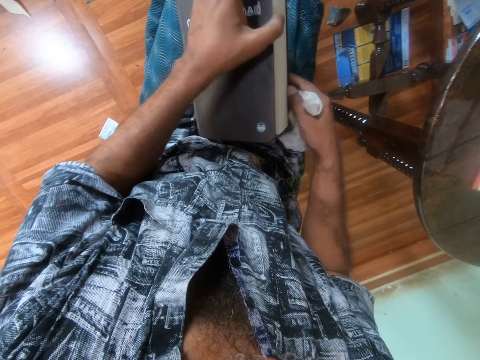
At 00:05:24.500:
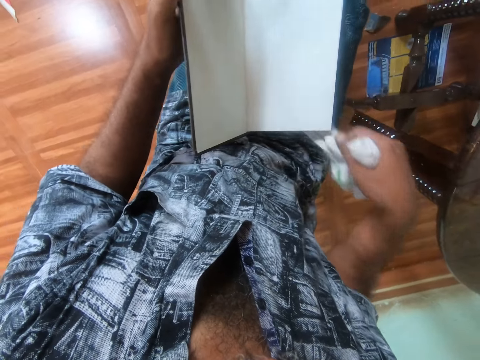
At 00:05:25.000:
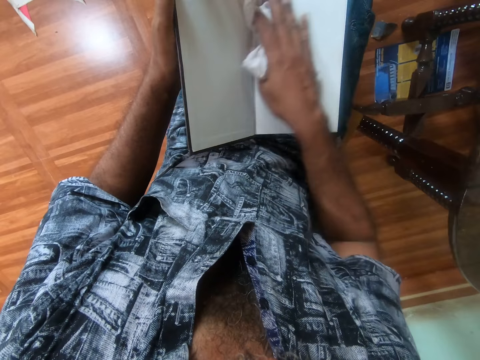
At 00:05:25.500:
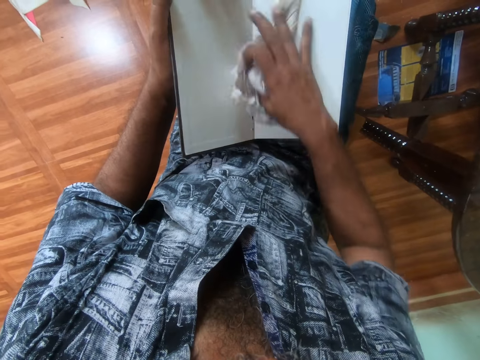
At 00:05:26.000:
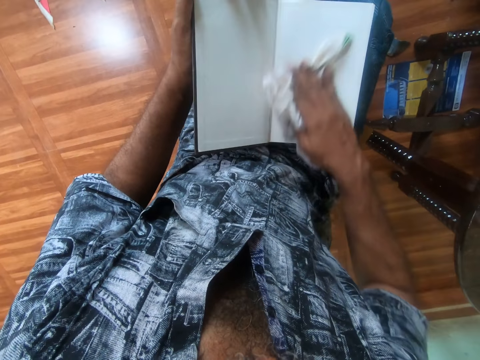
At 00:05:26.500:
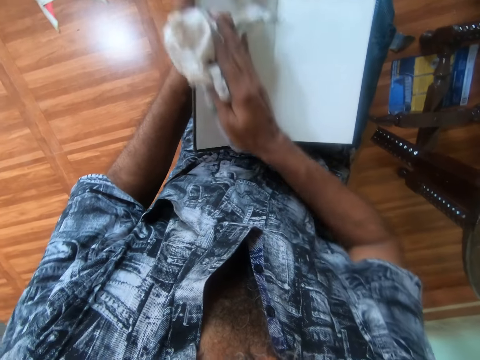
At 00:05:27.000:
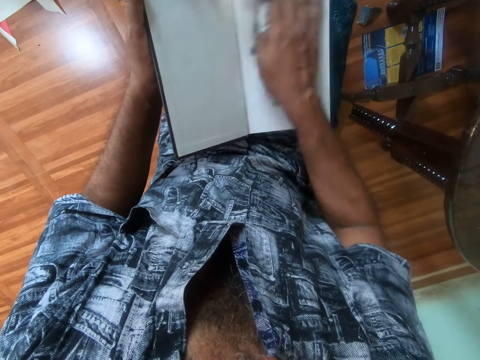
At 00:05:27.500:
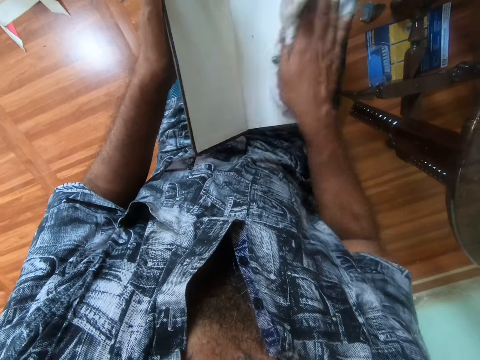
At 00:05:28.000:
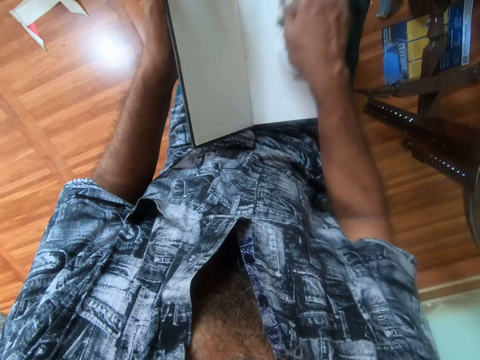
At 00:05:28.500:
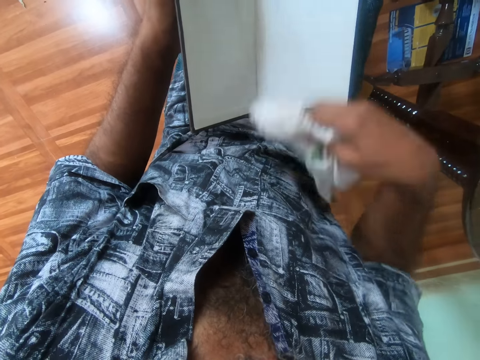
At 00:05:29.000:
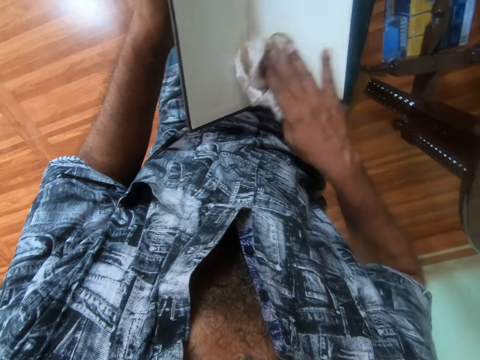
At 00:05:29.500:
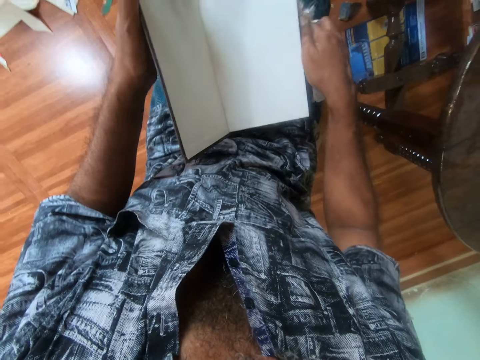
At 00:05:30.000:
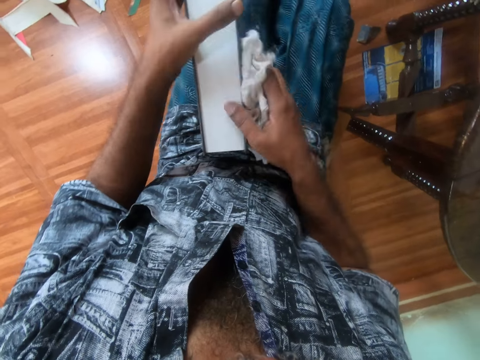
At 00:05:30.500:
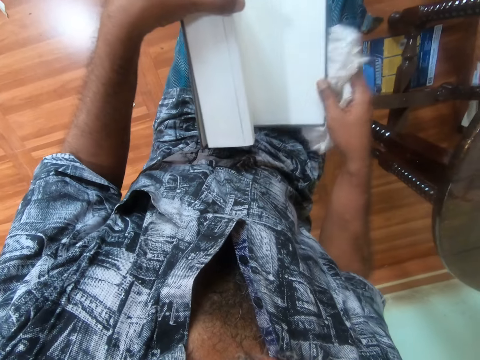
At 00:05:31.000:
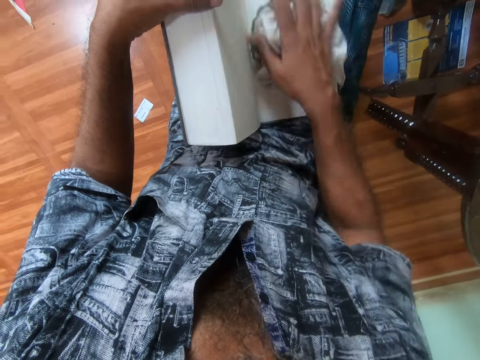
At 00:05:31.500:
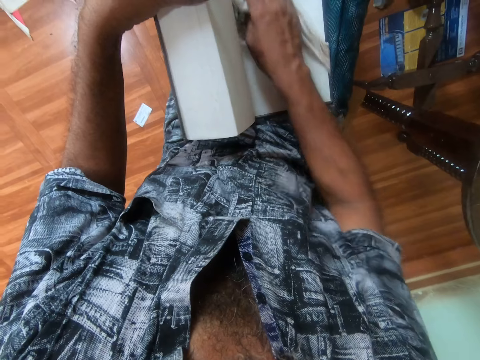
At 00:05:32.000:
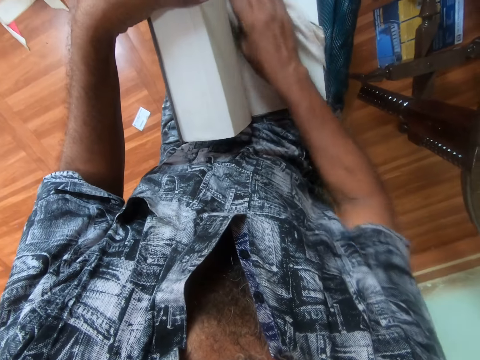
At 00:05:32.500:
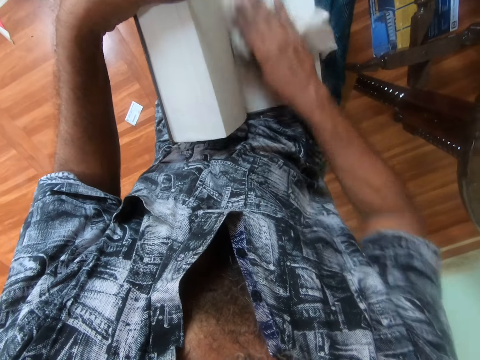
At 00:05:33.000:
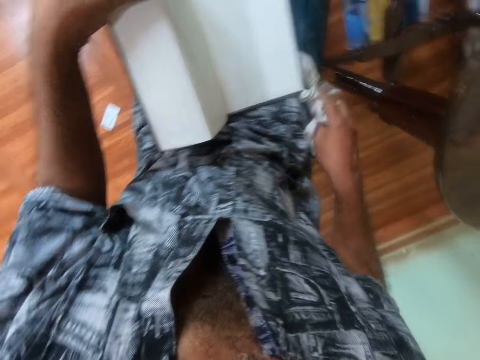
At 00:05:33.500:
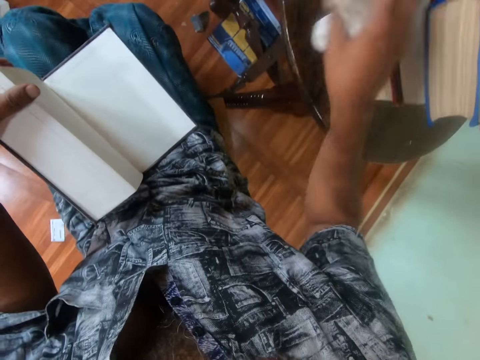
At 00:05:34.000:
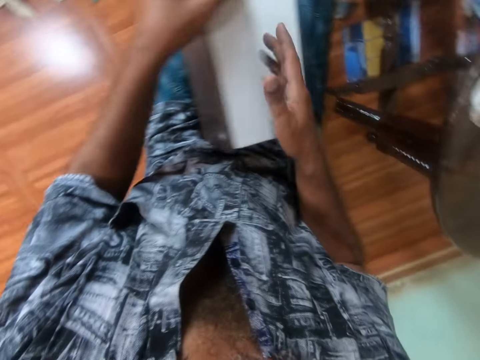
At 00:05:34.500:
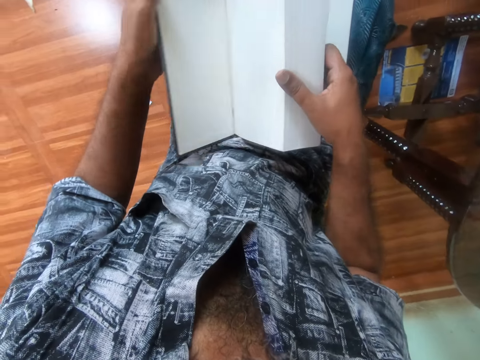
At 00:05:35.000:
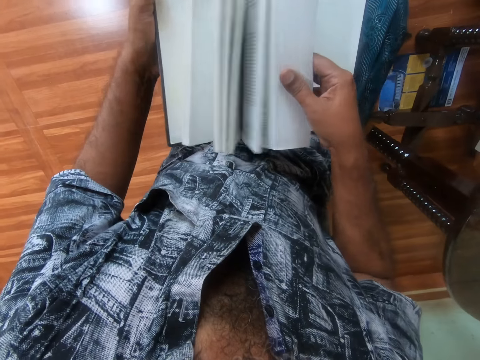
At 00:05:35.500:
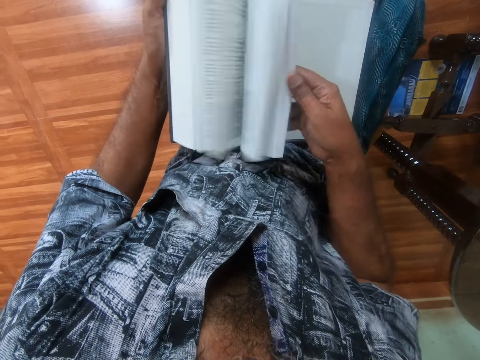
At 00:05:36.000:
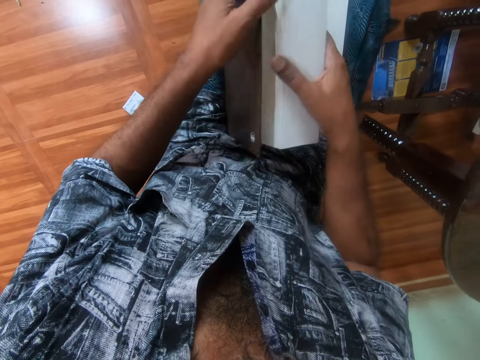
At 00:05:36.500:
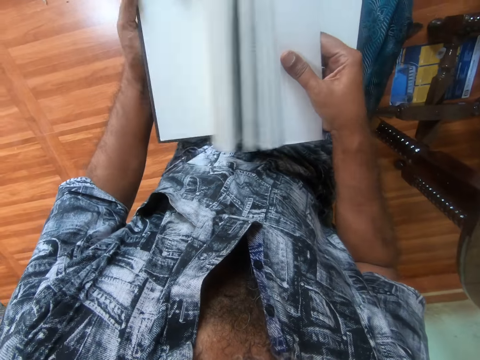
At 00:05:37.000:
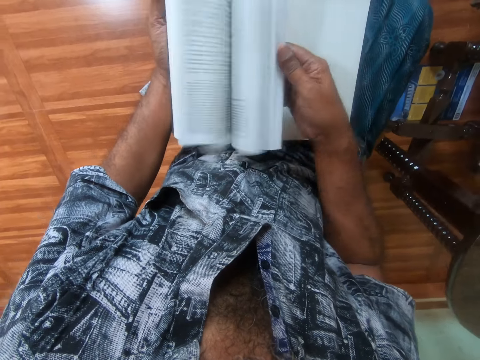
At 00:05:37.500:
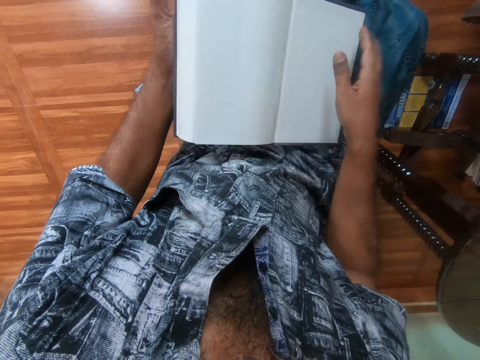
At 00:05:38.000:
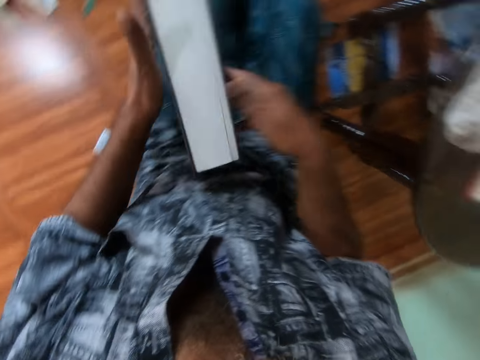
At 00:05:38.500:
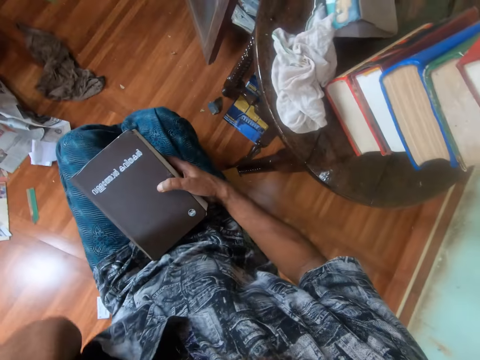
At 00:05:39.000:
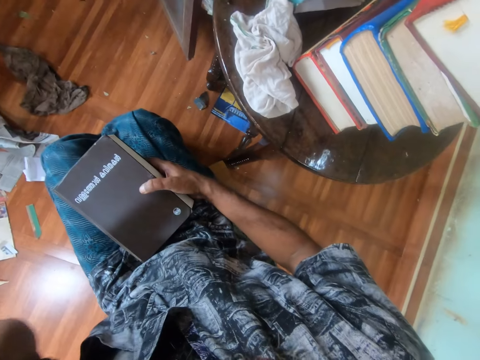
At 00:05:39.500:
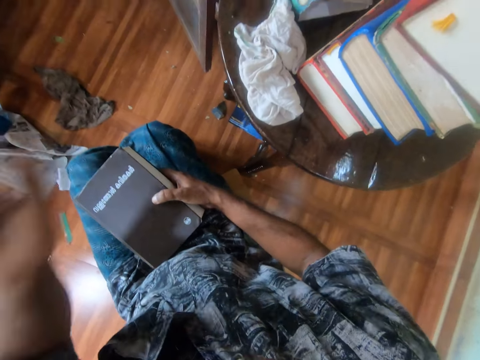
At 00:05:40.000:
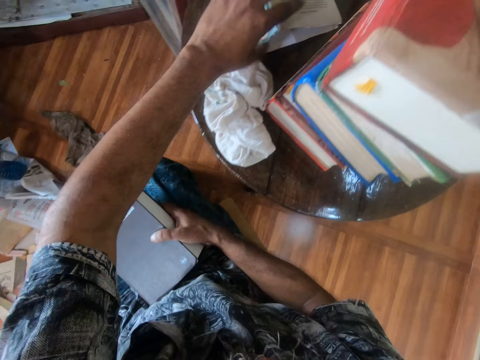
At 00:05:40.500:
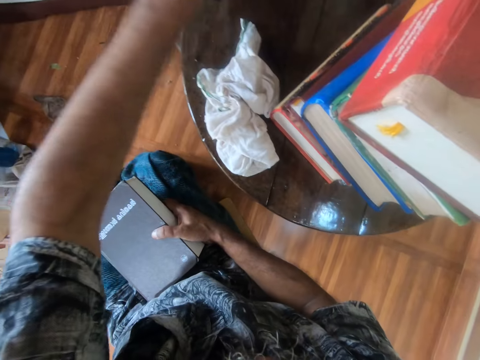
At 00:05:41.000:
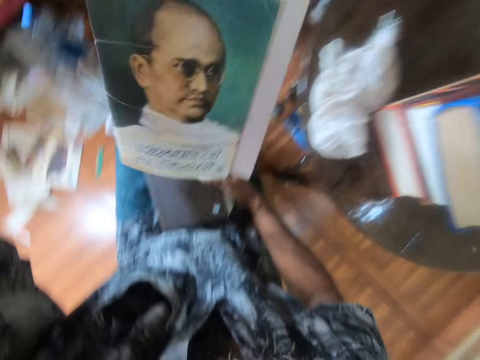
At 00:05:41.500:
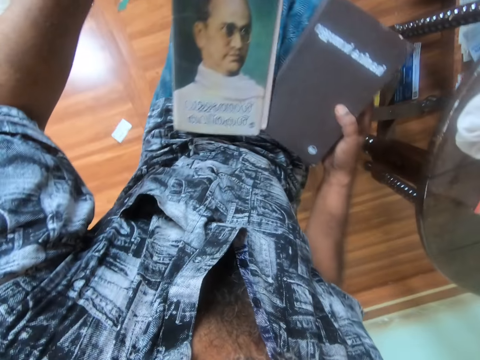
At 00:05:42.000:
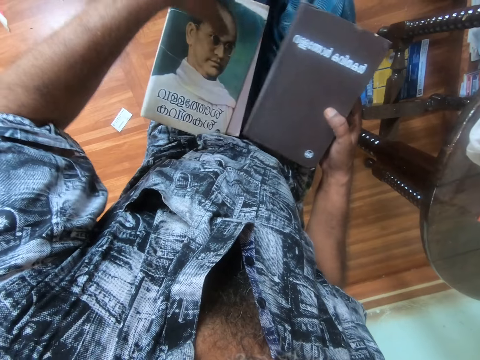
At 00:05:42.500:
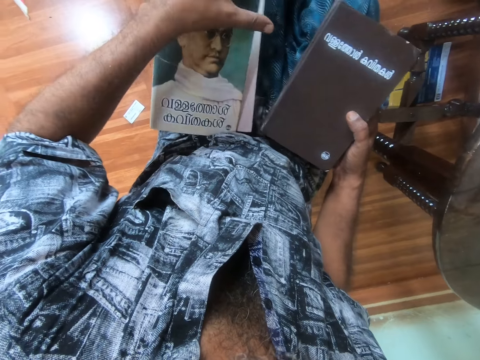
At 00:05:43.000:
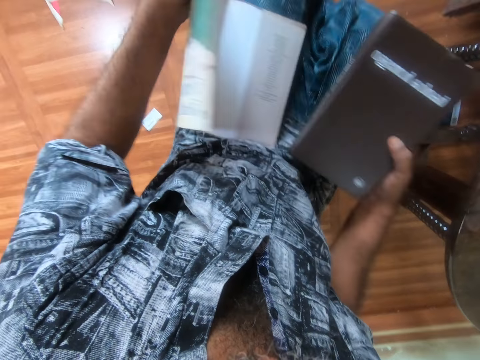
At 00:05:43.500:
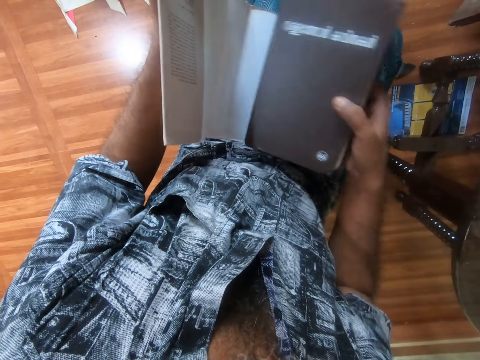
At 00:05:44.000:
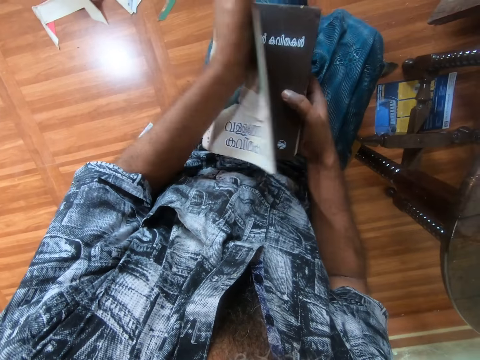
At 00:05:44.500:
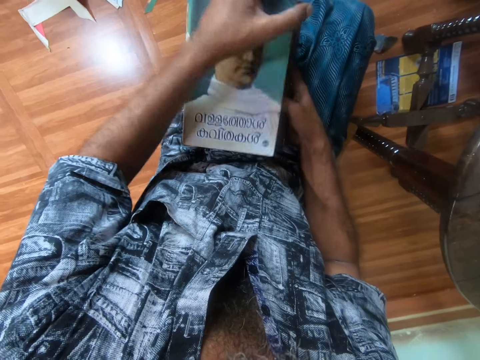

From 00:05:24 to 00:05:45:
The camera wearer opens the cover page of the book on his laps with his left hand. He wipes the book on his laps with the napkin in his right hand. He closes the book on his laps with both hands. He opens the back cover page of the book on his laps with his right hand. He wipes the book on his laps with the napkin in his right hand. He places the napkin on the table with his right hand. He flips through the book on his laps with both hands. He closes the book. He raises his left hand to something. He picks the book jacket or book cover from the table with his left hand. He wraps the book with the book jacket with both hands. He puts the book cover on his laps. He opens up the book cover. He places the book between the cover.

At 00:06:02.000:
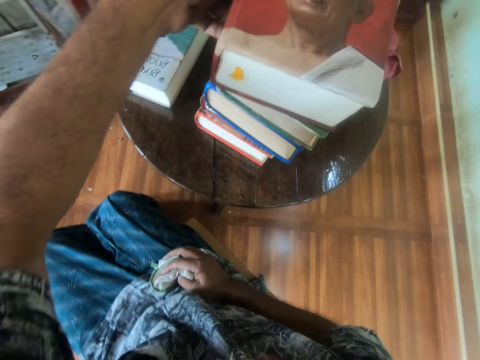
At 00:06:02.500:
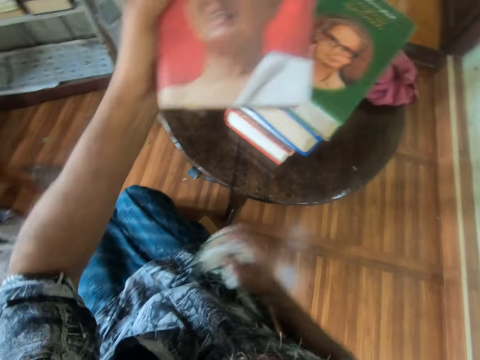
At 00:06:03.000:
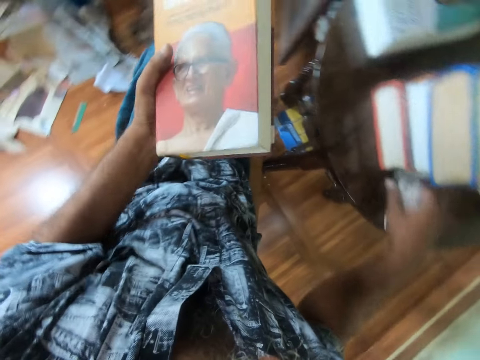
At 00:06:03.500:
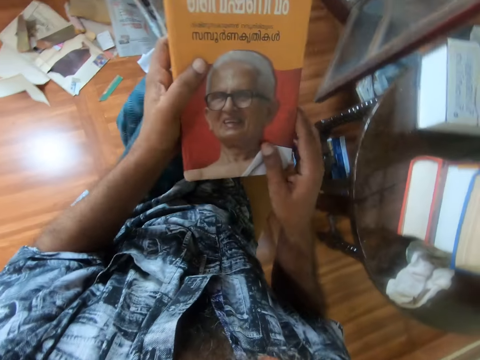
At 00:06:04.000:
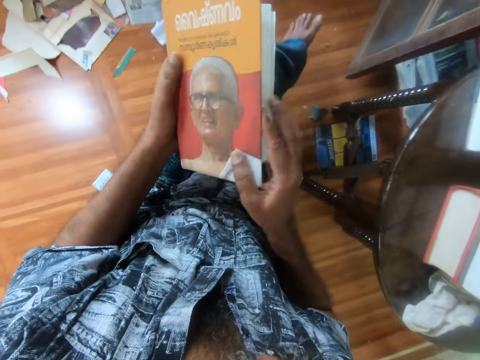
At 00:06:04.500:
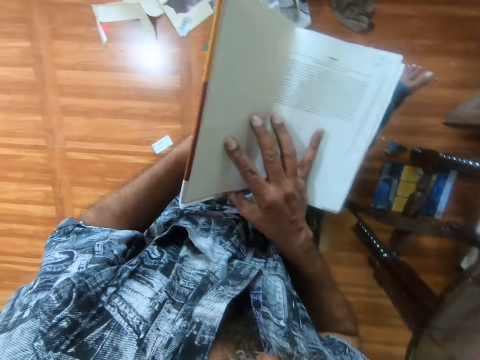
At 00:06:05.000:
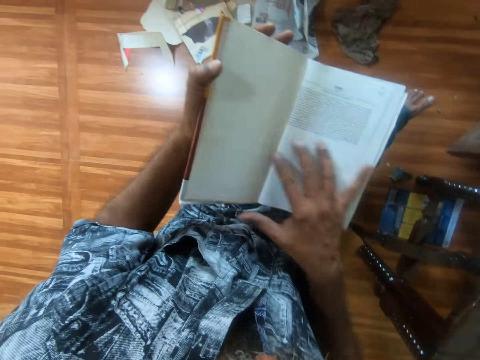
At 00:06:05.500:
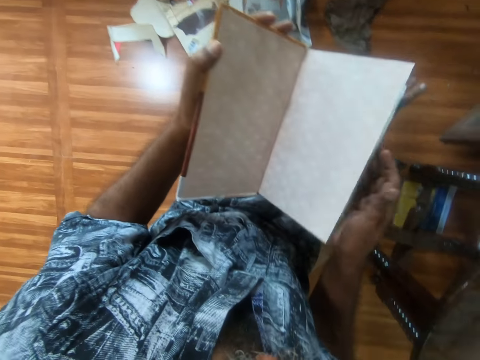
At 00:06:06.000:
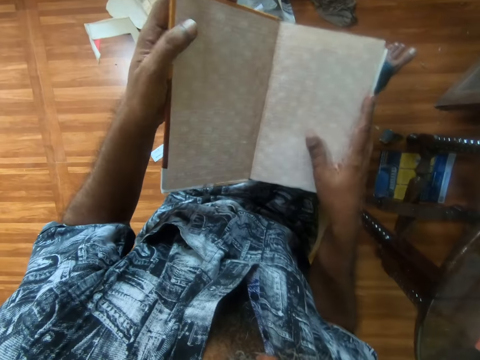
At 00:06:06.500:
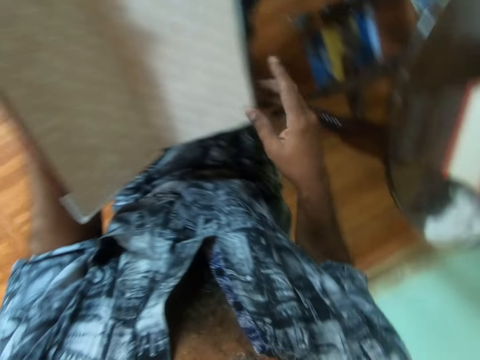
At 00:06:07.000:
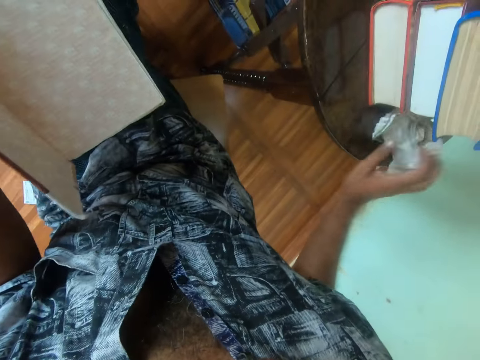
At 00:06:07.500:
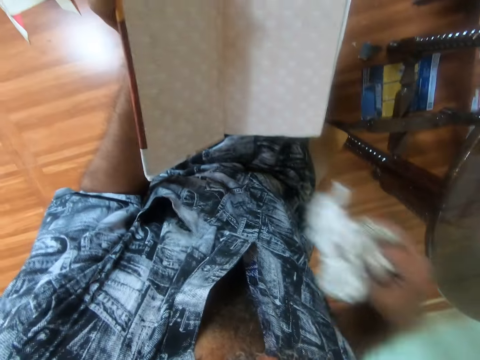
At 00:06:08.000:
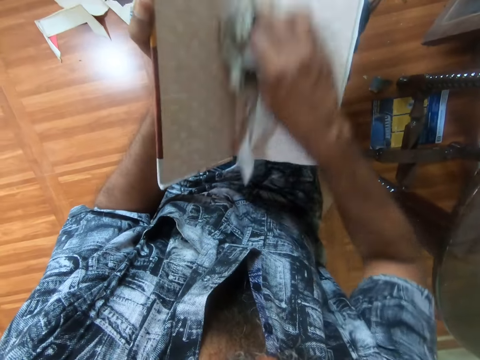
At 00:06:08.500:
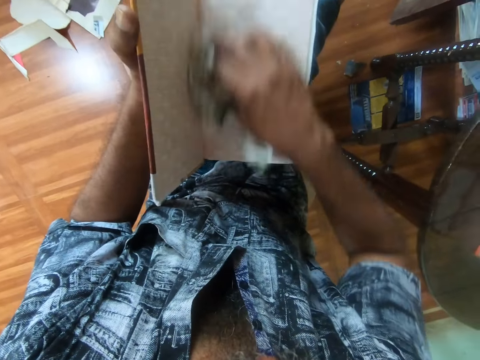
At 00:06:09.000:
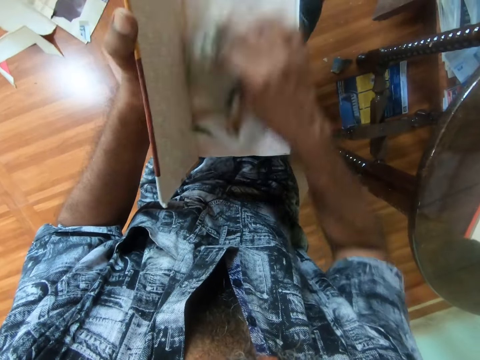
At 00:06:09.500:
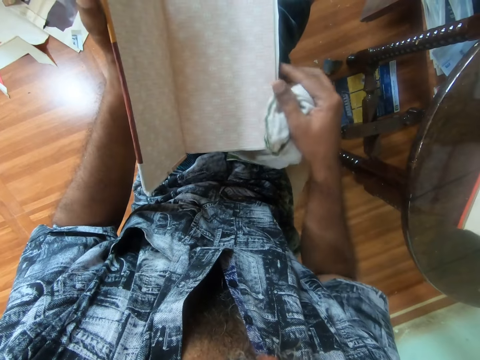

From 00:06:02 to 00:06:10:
The camera wearer picks a book from the stack of books on the table with his left hand. He puts the book on the stool. He places the napkin on the table with his right hand. He places the book on his laps with both hands. He opens the cover page of the book on his laps with both hands. He flips a page on the book. He picks the napkin from the table with his right hand. He wipes the book on his laps with the napkin in his right hand.
